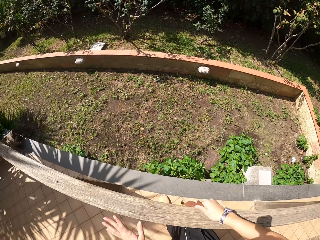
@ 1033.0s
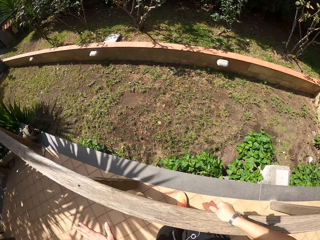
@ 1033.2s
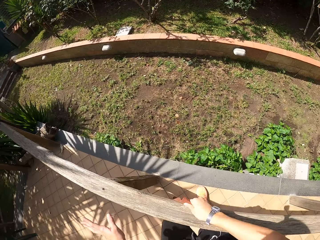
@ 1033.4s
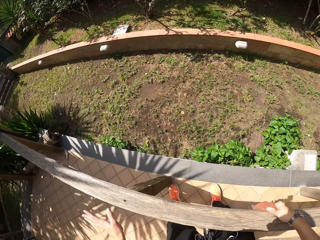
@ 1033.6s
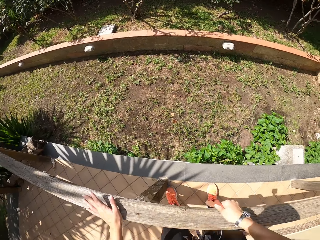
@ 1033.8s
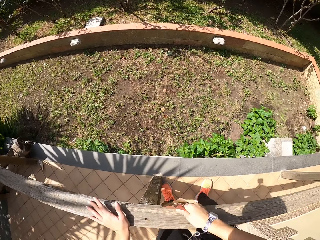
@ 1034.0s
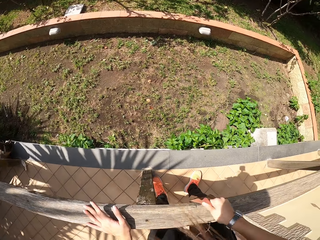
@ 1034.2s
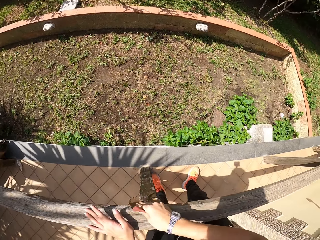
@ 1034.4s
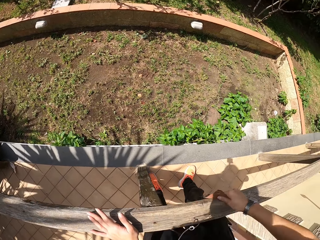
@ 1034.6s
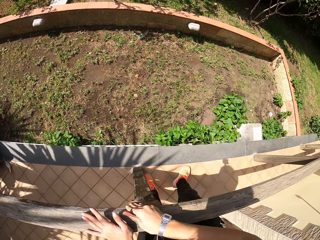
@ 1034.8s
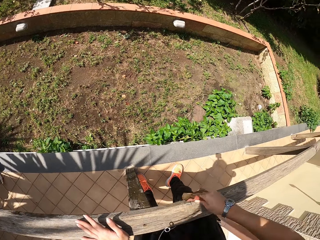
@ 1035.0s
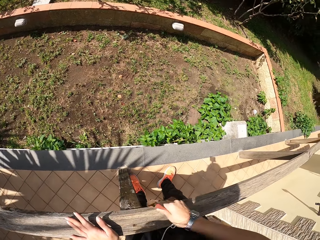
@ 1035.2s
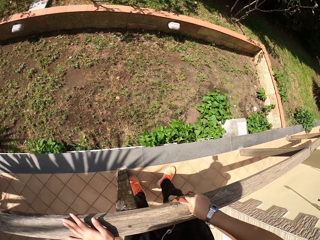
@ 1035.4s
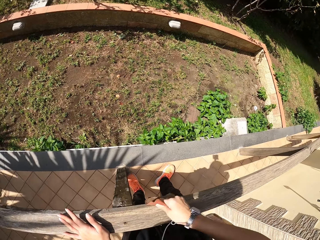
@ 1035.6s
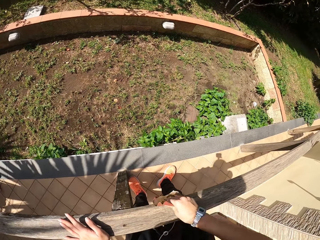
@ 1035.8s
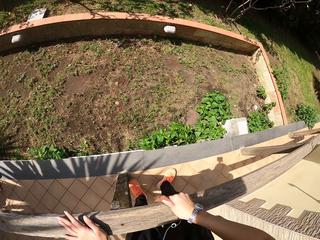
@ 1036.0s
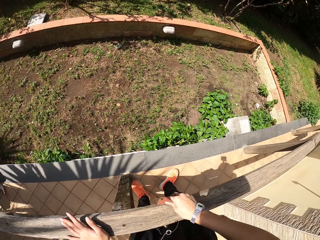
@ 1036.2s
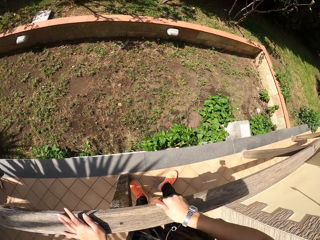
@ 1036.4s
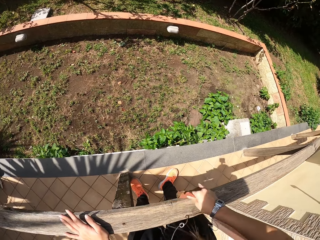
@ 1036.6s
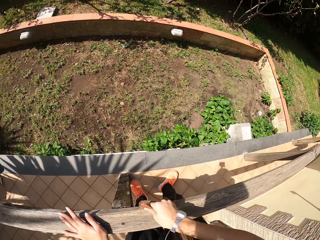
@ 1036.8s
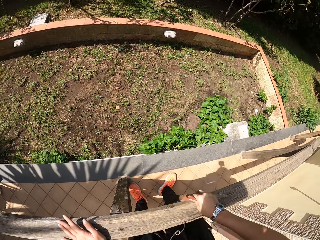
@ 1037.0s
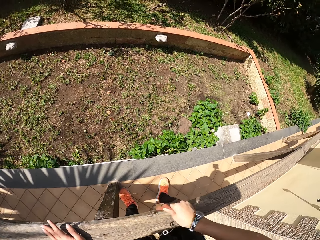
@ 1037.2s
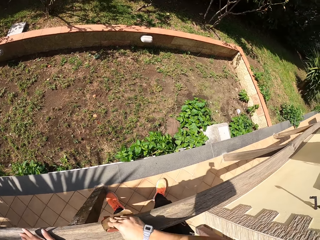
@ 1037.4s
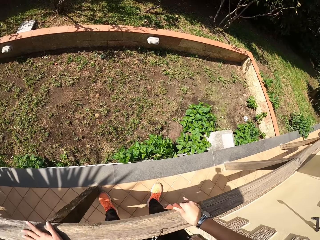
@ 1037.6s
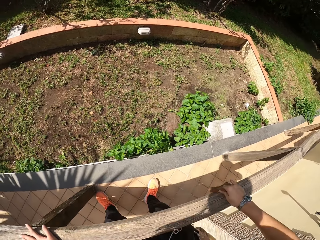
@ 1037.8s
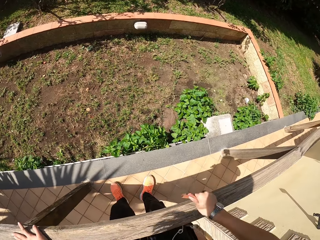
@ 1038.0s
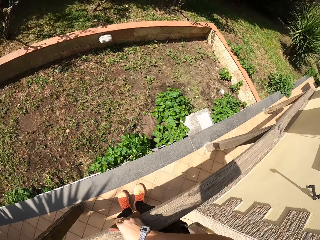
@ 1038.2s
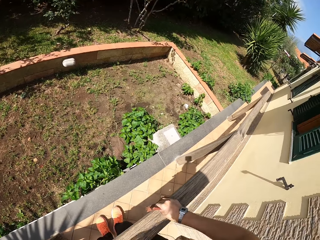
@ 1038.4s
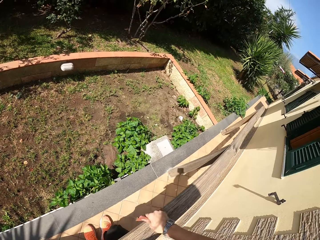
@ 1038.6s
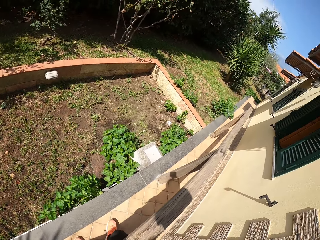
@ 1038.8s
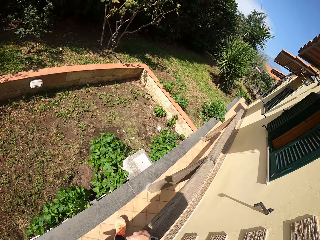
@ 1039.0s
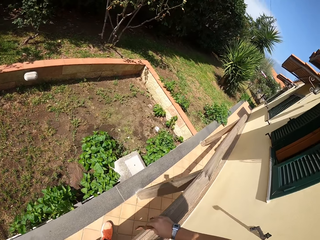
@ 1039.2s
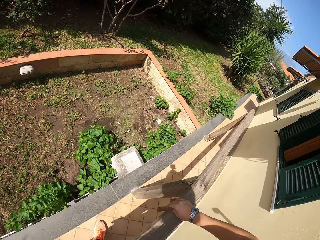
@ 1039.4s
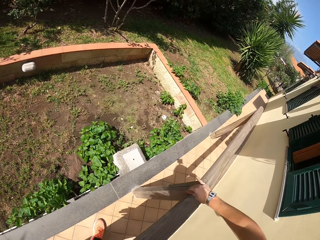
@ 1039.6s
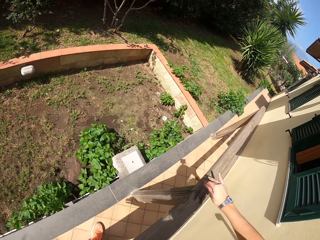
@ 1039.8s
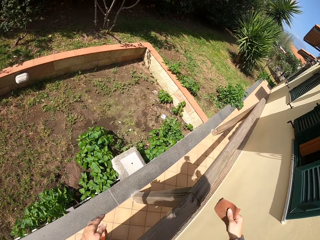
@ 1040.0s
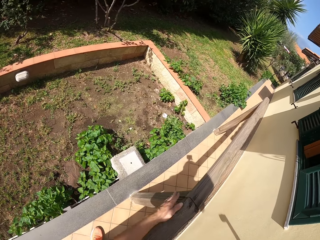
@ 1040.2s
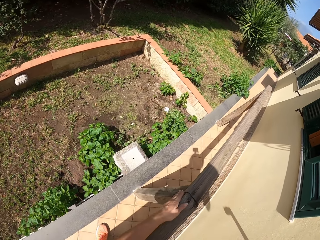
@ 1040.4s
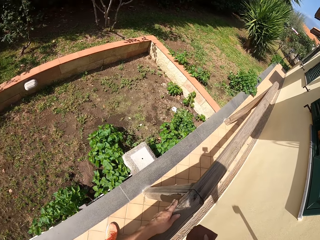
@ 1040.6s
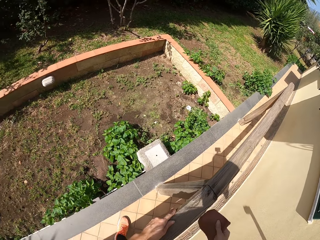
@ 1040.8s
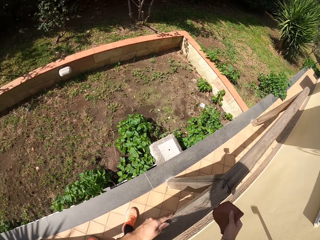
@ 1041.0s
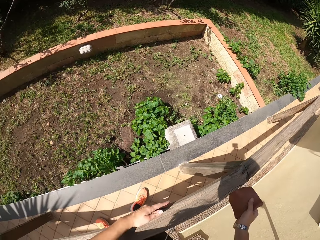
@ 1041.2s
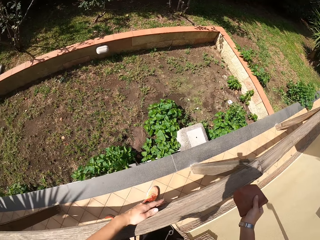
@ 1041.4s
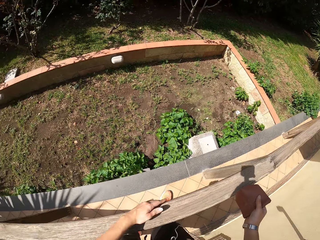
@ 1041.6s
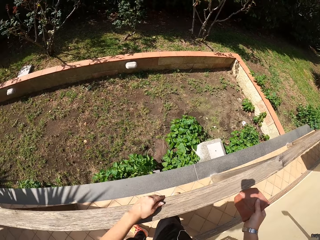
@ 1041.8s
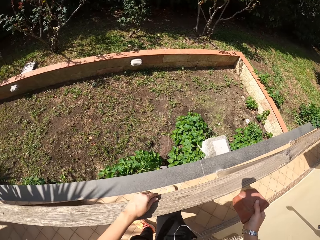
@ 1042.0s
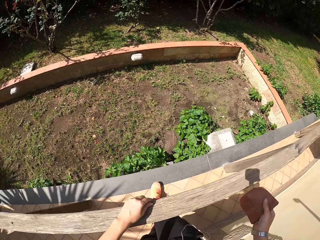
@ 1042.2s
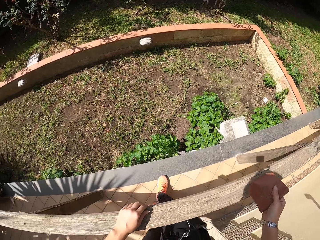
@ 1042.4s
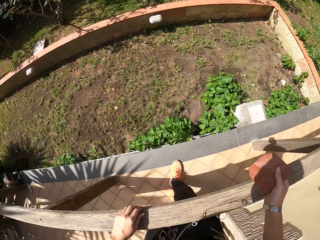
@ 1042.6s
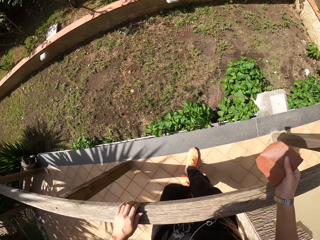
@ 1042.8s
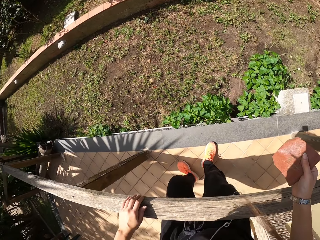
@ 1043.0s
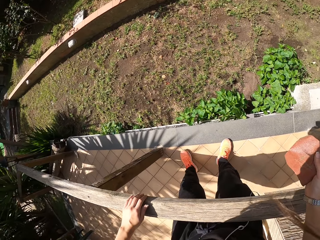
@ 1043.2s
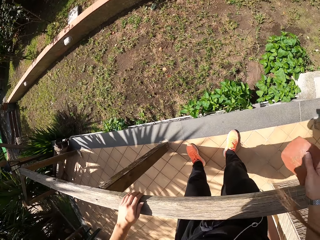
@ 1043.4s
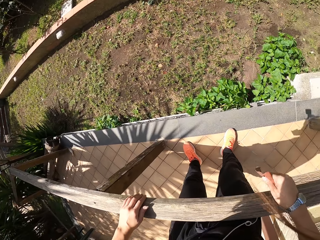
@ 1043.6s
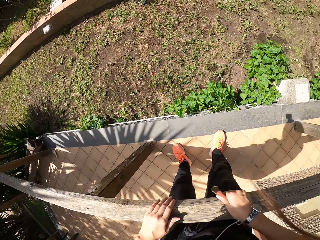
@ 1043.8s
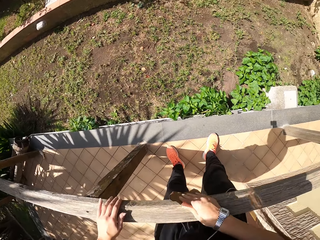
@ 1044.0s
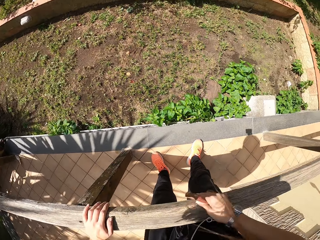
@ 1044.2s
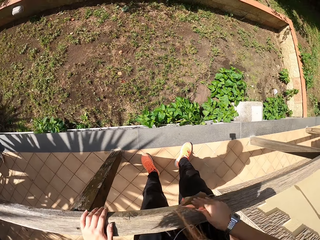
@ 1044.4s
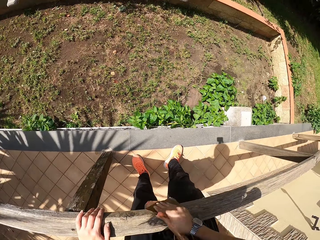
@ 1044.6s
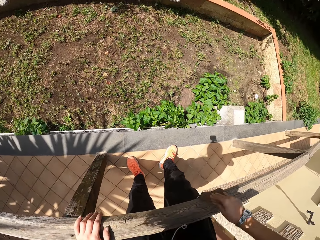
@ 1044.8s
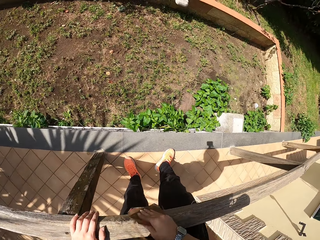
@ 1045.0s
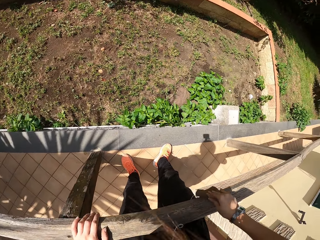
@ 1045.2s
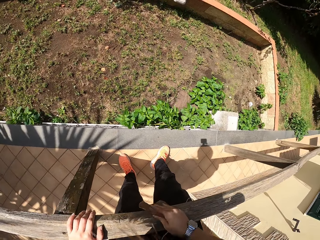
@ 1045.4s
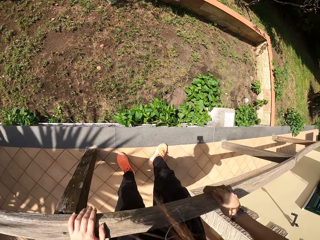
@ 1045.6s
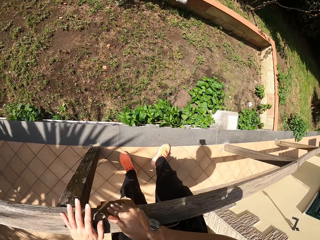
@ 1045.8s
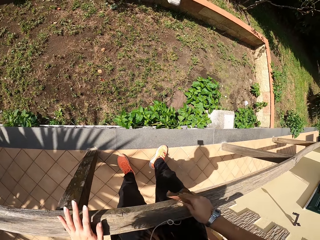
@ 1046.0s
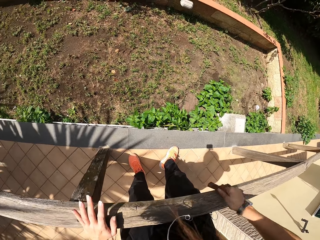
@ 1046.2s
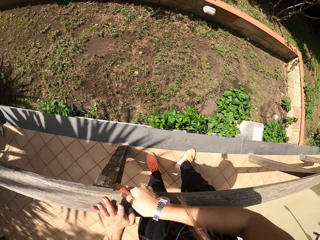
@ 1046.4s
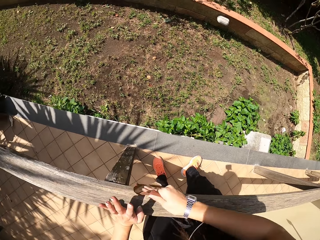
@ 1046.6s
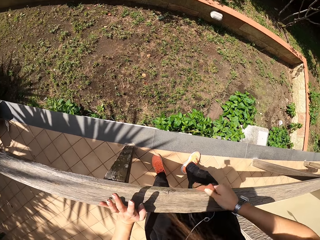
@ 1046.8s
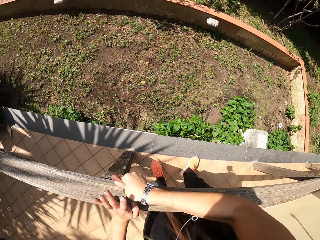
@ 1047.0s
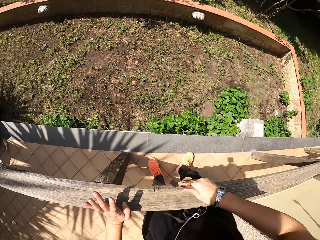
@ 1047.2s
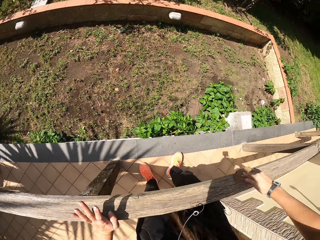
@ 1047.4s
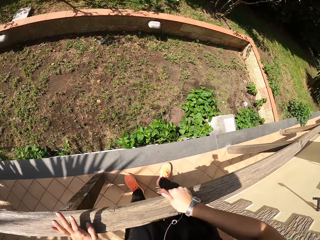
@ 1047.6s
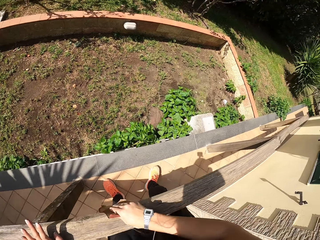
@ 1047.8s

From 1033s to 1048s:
The camera wearer withdraws his hand from the pole. He holds the pole with his left hand. He feels the smoothness of the pole with his hand. He scrubs the pole with sandpaper.

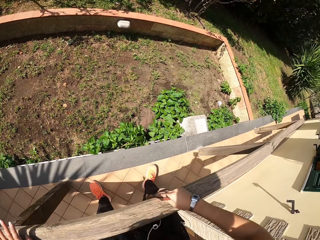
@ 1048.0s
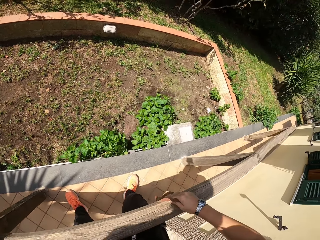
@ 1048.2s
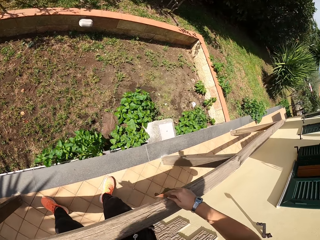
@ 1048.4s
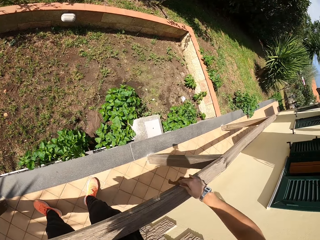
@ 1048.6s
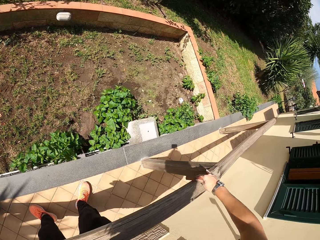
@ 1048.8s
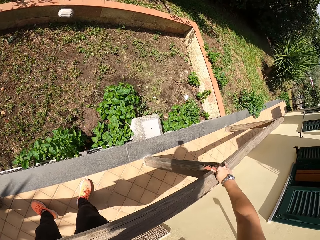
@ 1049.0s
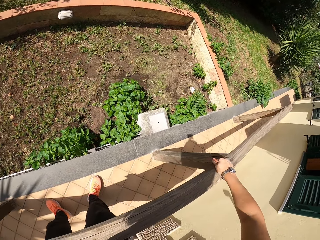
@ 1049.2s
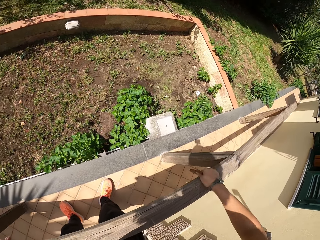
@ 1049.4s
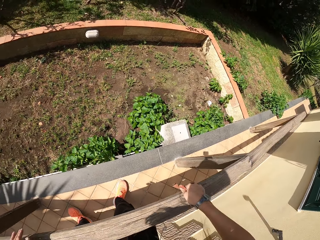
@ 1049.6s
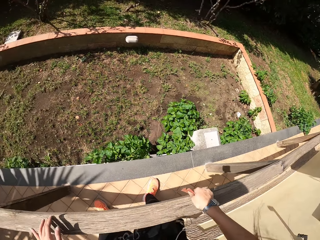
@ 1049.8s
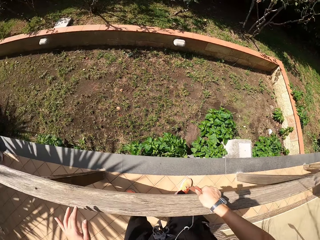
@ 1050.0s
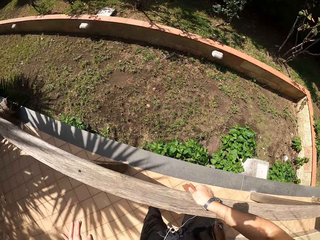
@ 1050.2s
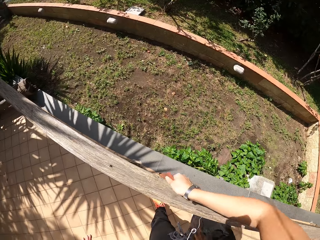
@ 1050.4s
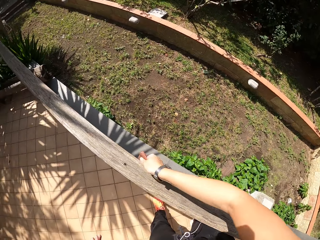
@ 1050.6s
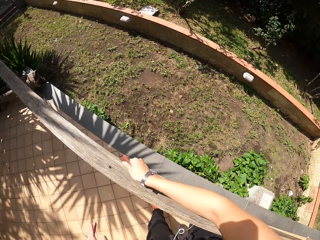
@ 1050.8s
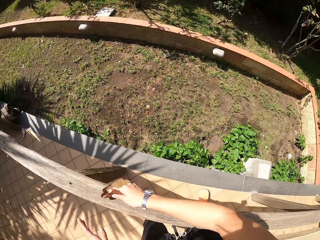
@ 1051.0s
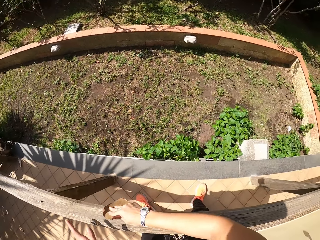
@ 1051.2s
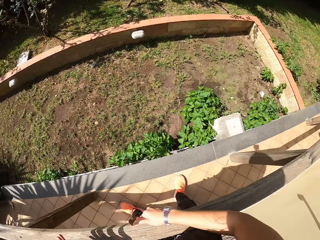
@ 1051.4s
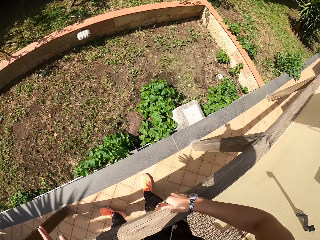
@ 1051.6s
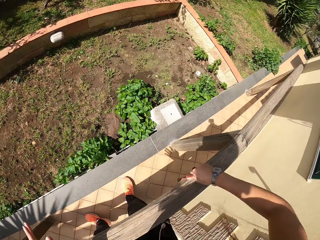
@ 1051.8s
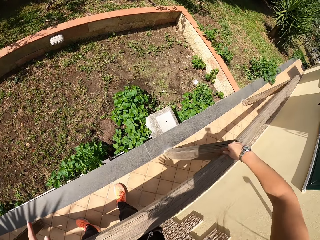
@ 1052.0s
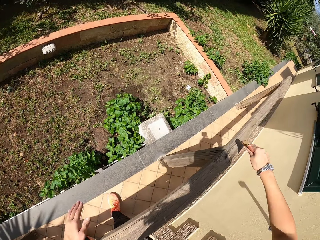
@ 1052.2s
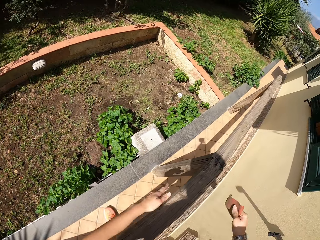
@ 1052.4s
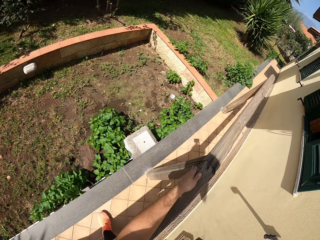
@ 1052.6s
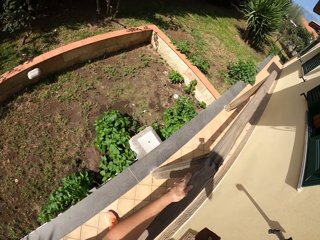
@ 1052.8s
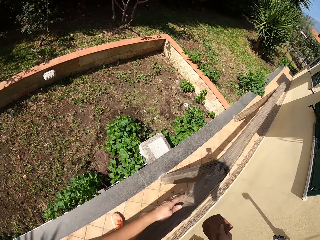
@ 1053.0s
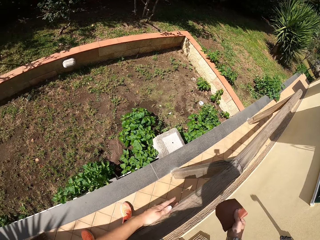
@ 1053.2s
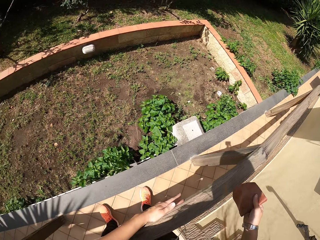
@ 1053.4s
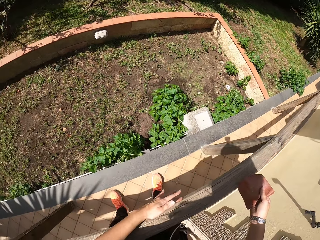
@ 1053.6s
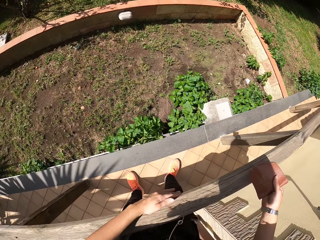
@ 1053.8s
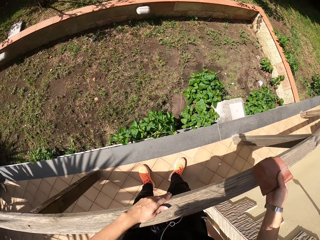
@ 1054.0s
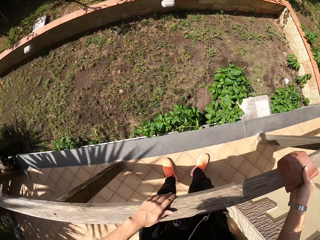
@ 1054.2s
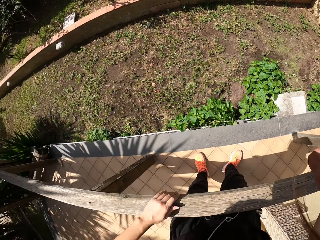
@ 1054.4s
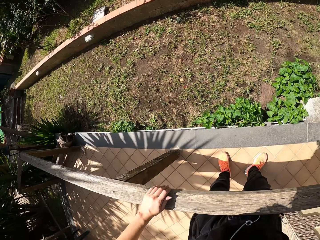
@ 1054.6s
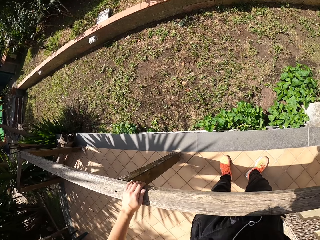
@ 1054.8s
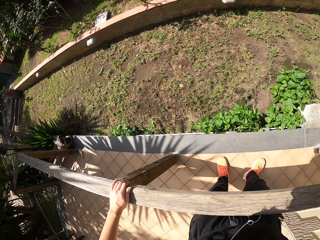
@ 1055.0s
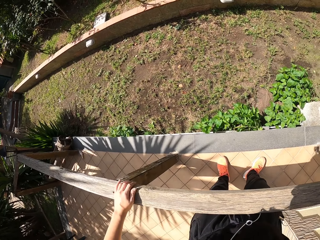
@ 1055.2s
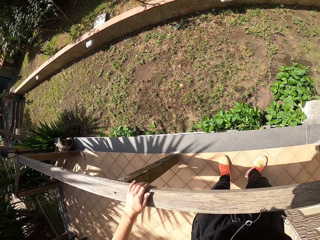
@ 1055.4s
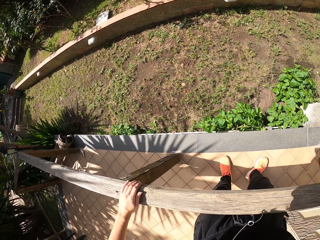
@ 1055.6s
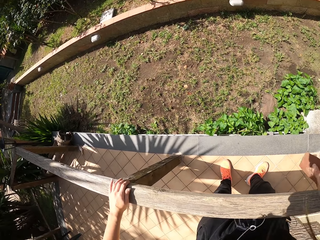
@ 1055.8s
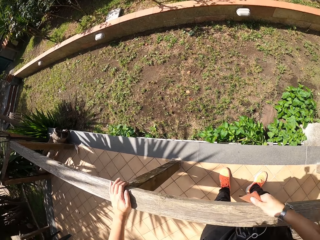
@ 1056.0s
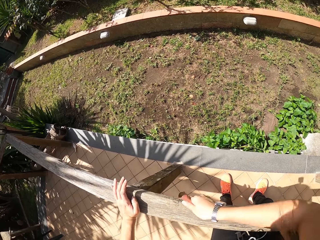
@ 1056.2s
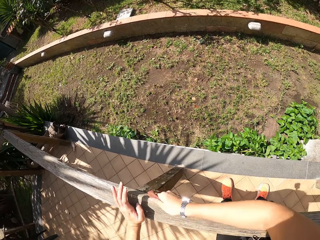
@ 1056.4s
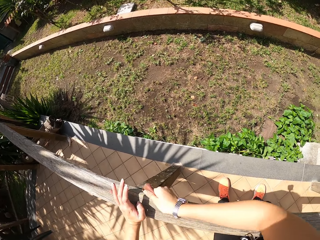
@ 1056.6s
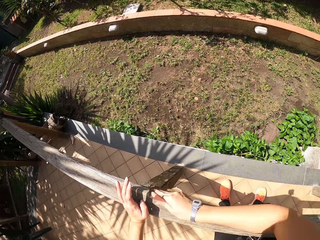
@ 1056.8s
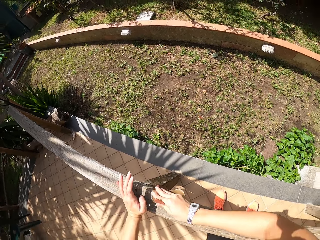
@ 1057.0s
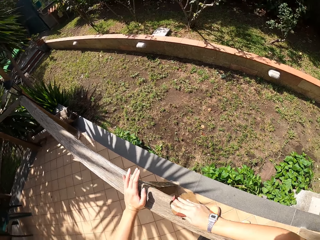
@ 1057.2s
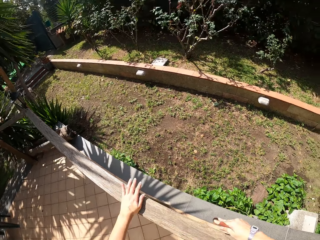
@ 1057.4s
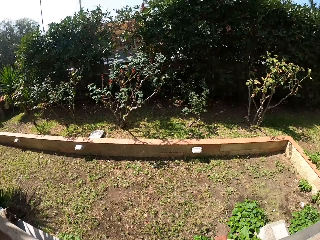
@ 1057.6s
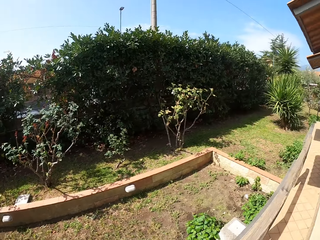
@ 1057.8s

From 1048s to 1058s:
The camera wearer feels the smoothness of the pole with his hand. He scrubs the pole with sandpaper.
